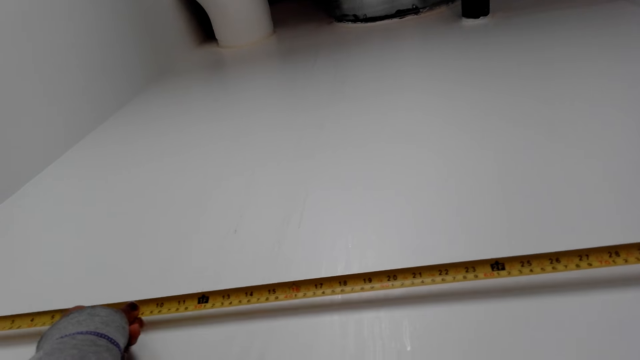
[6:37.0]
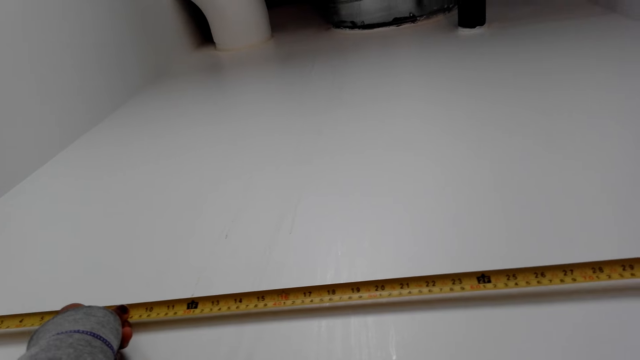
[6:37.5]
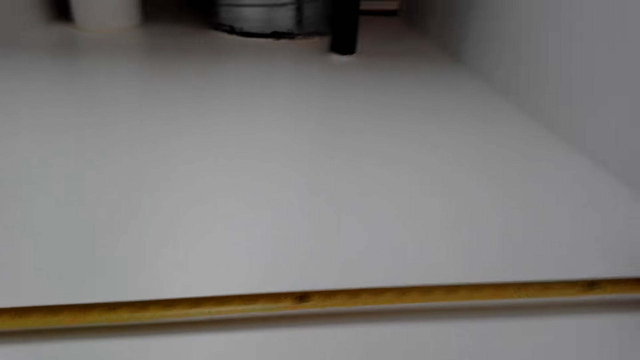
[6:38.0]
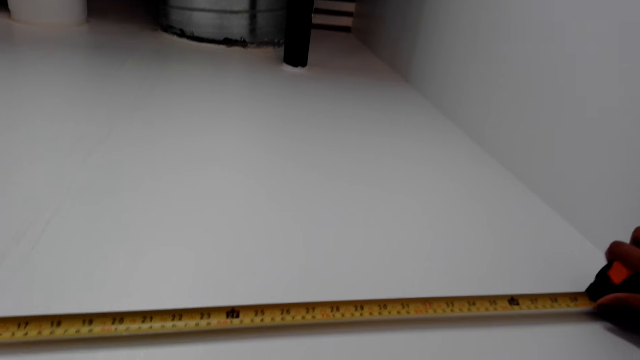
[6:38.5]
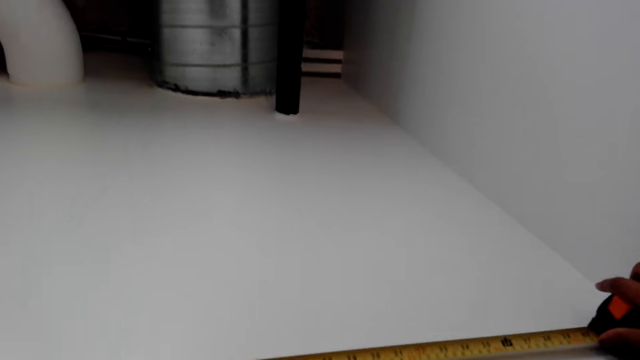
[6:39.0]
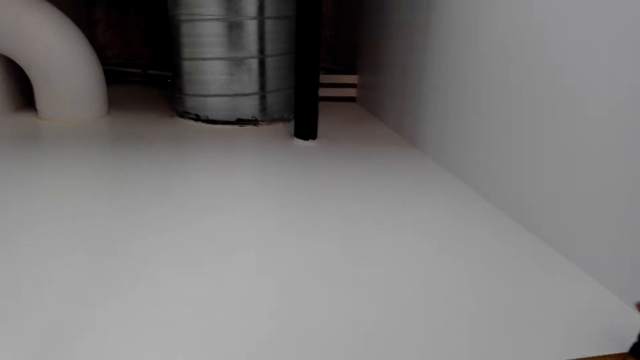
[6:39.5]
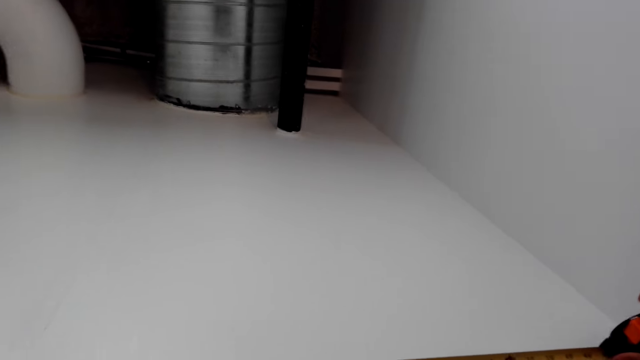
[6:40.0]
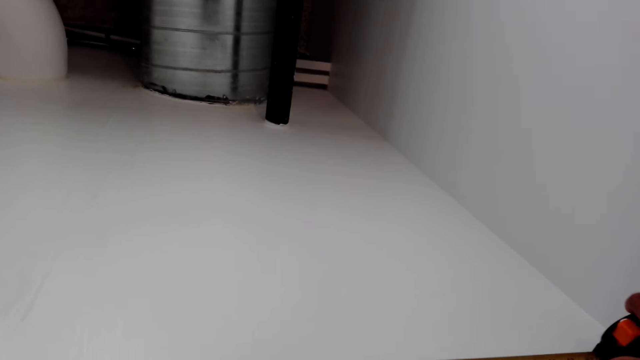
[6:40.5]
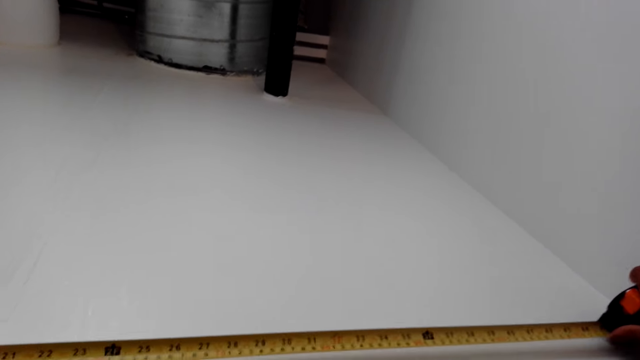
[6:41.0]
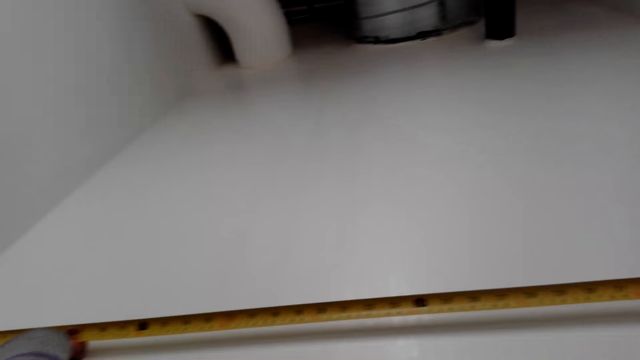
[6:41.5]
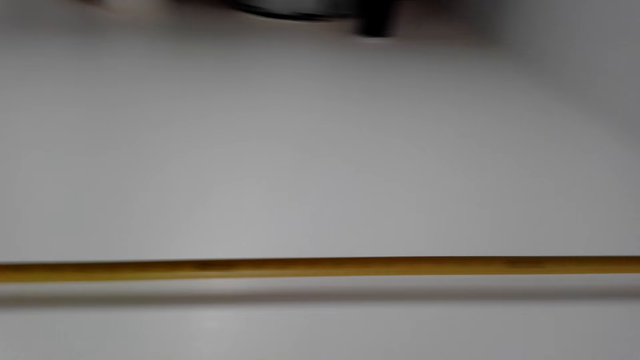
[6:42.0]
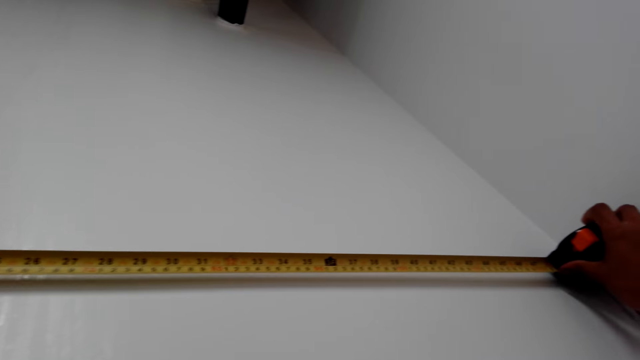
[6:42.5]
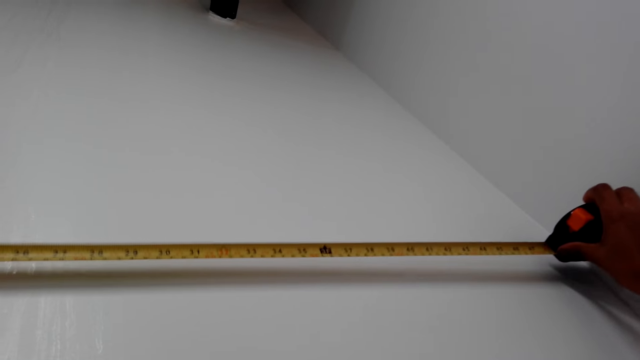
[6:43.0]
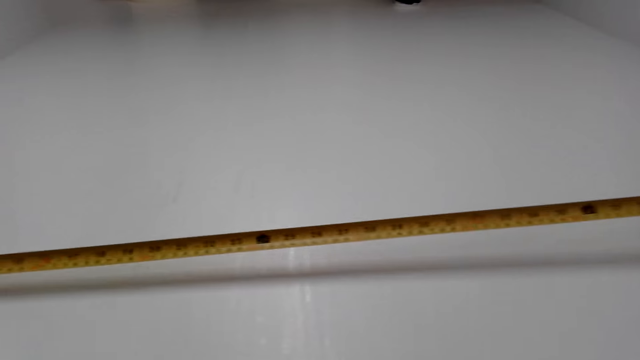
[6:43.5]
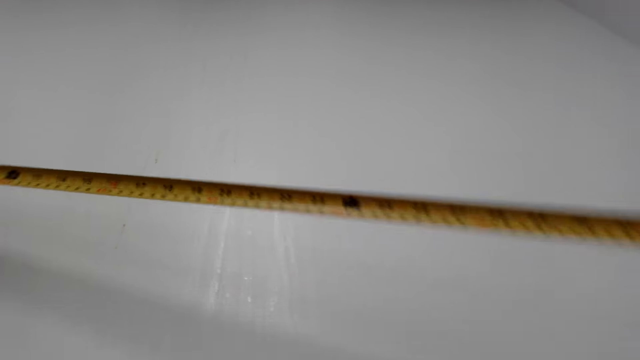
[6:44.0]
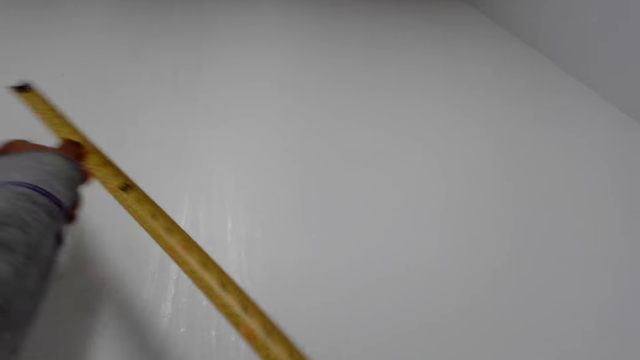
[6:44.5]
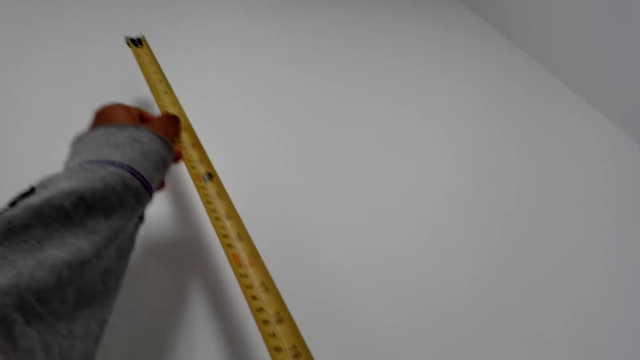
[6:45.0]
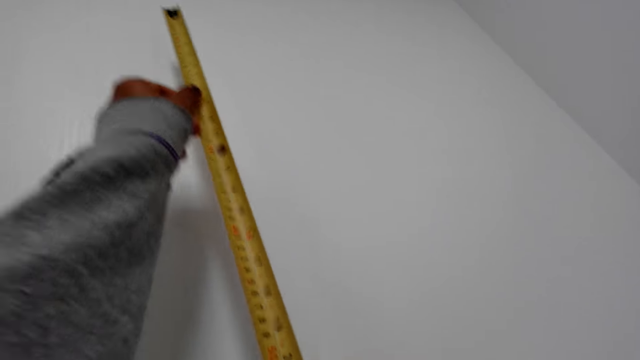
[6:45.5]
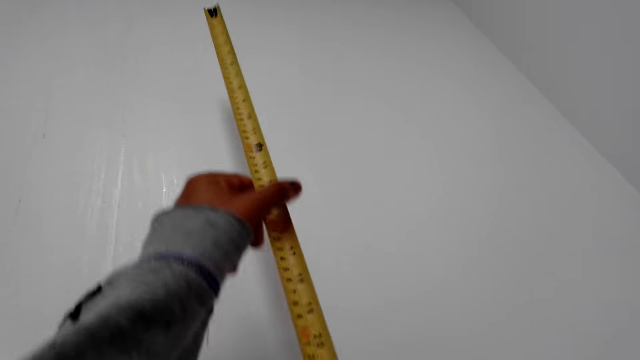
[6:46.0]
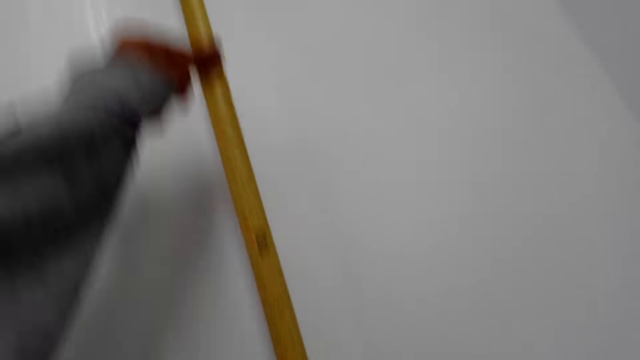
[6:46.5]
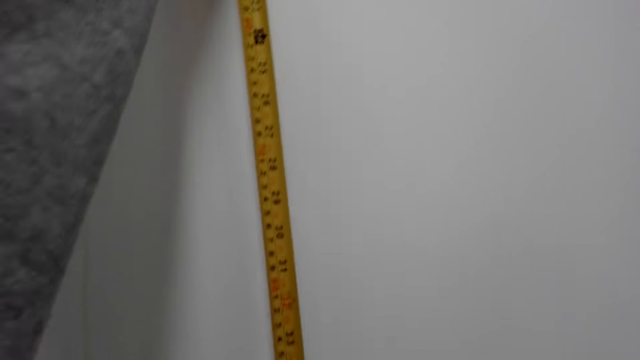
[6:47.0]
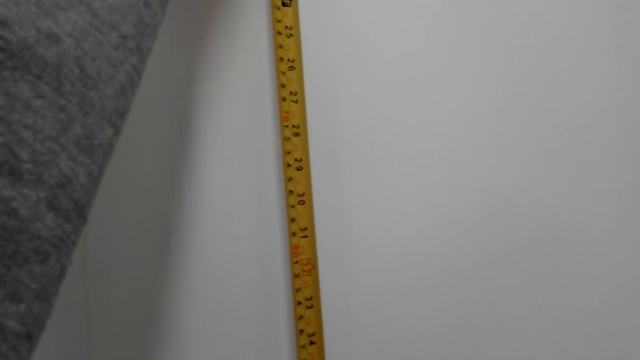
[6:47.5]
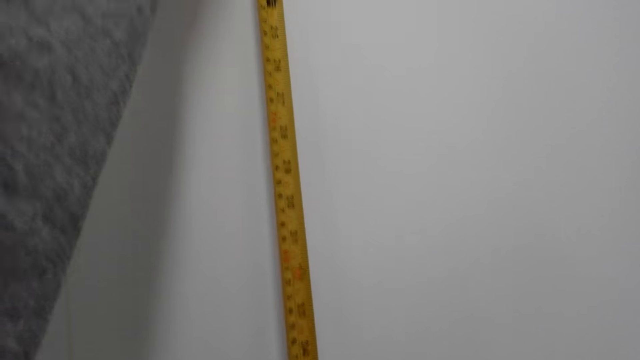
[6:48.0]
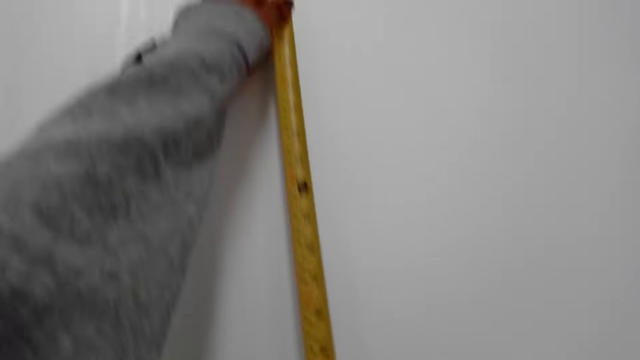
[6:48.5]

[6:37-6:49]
The camera wearer adjusts the tape measure. They measure the wall with the tape measure.

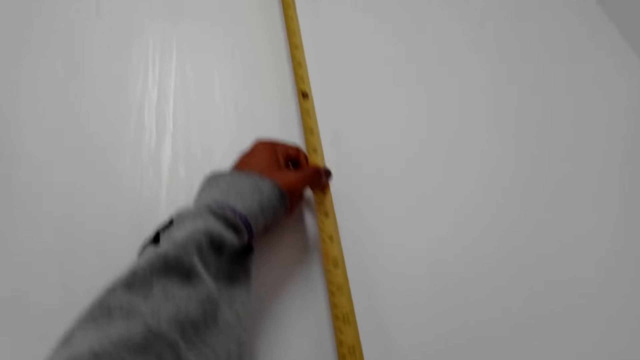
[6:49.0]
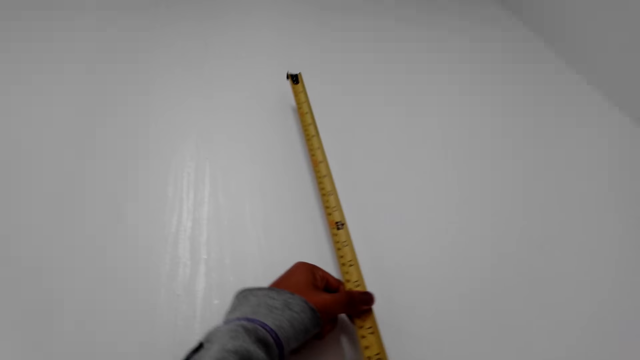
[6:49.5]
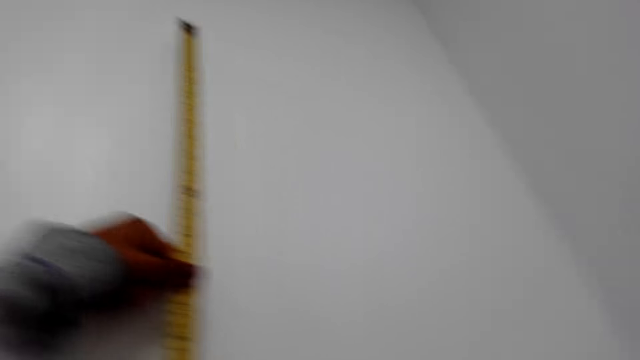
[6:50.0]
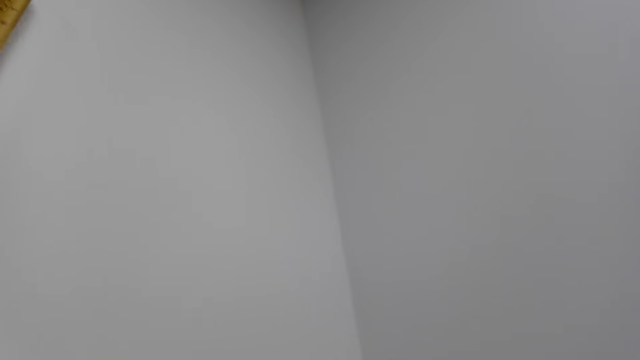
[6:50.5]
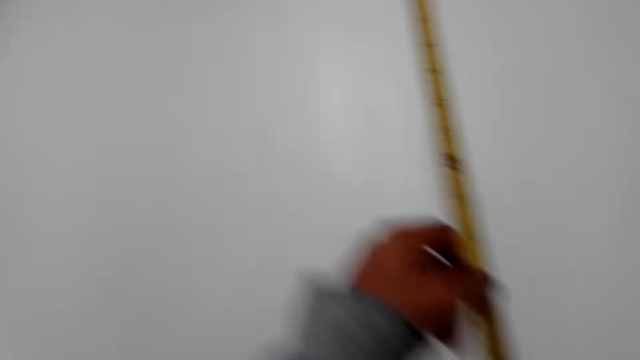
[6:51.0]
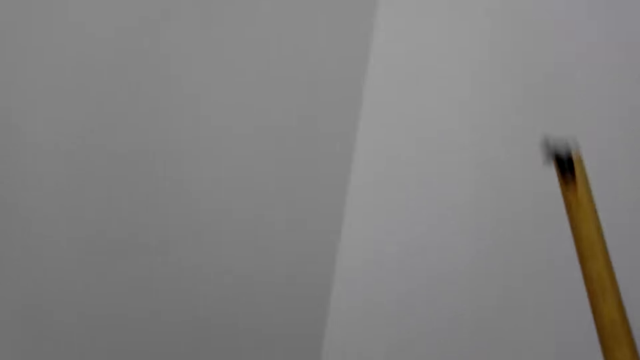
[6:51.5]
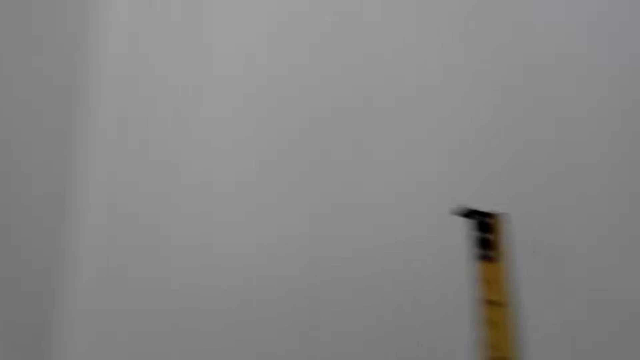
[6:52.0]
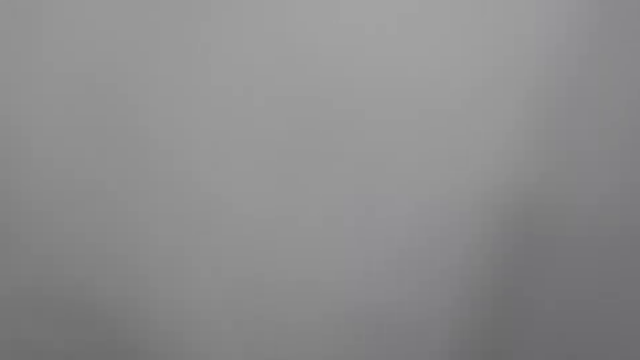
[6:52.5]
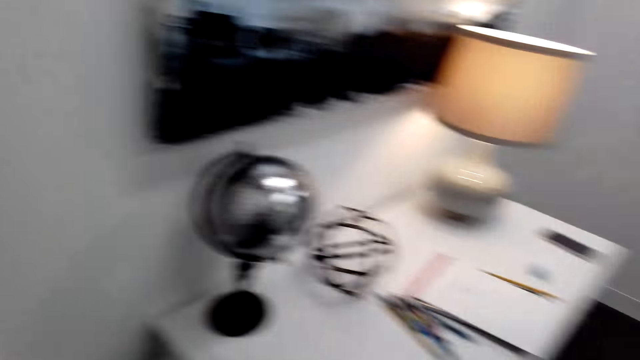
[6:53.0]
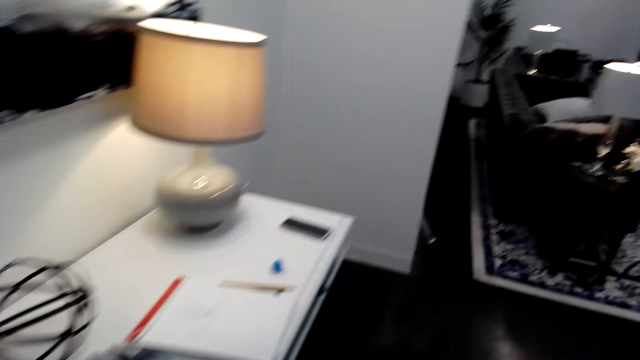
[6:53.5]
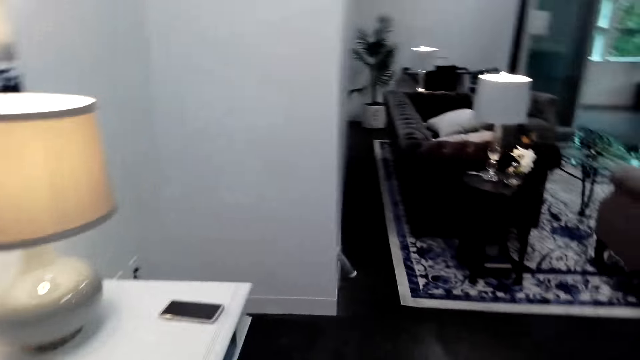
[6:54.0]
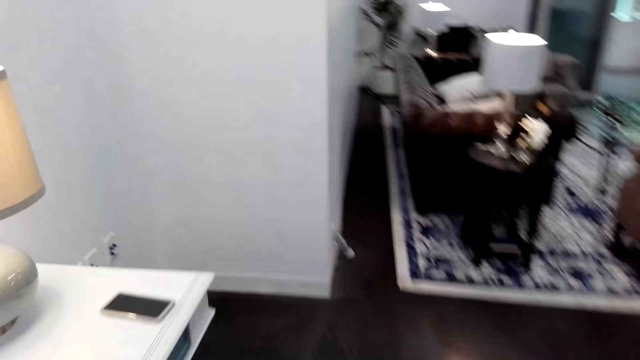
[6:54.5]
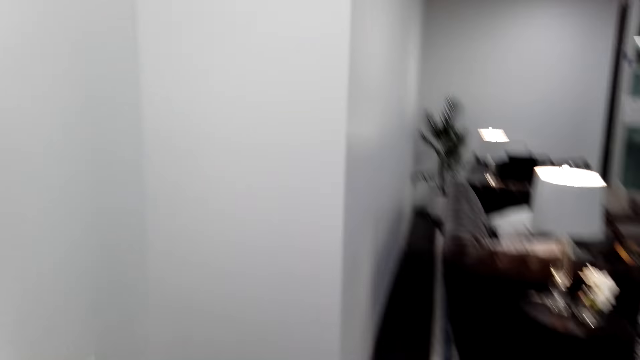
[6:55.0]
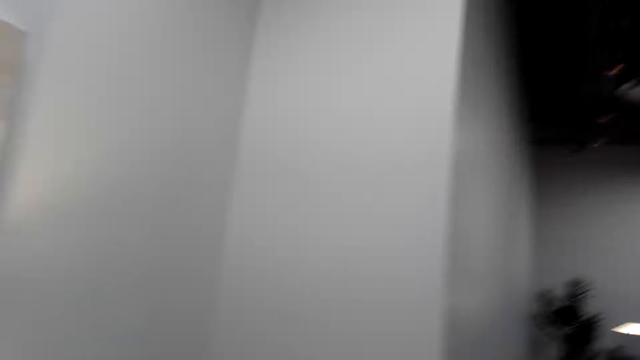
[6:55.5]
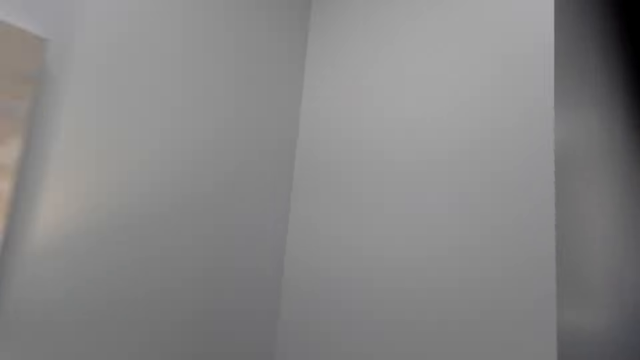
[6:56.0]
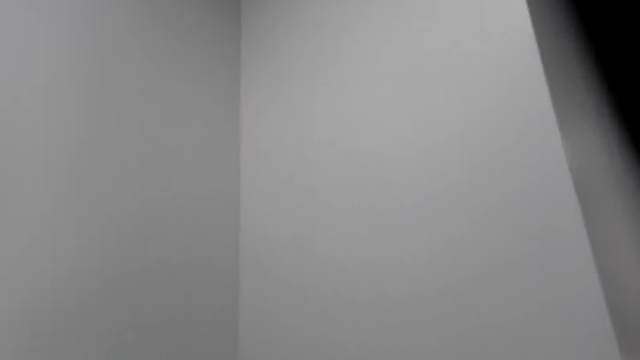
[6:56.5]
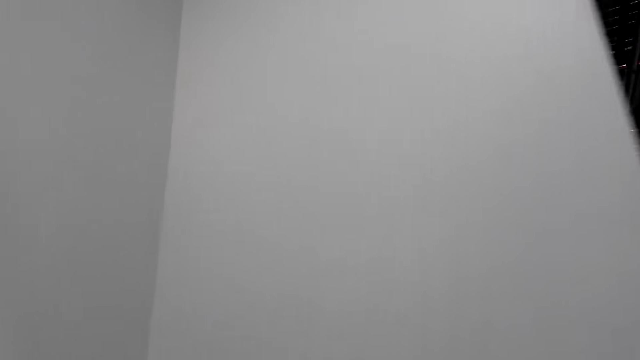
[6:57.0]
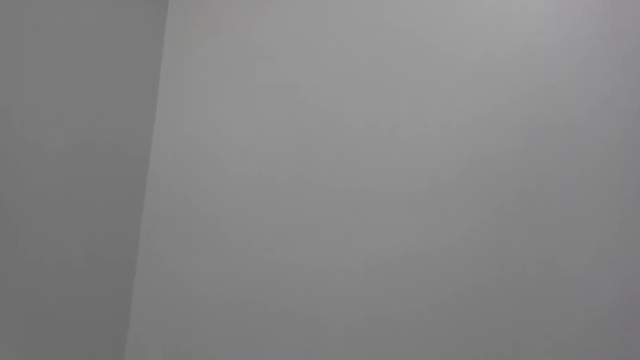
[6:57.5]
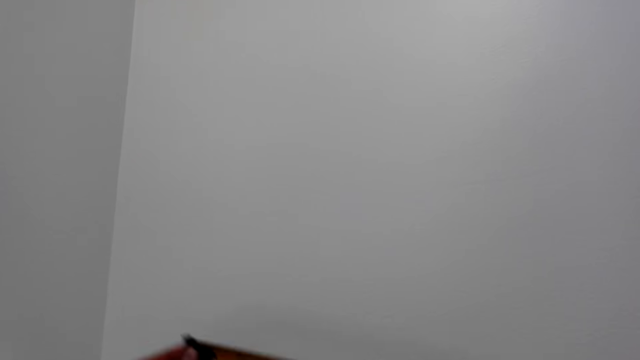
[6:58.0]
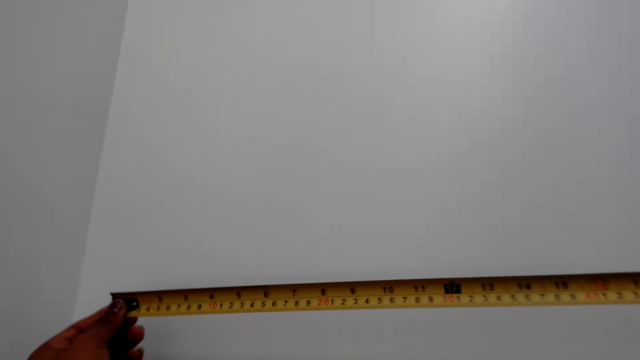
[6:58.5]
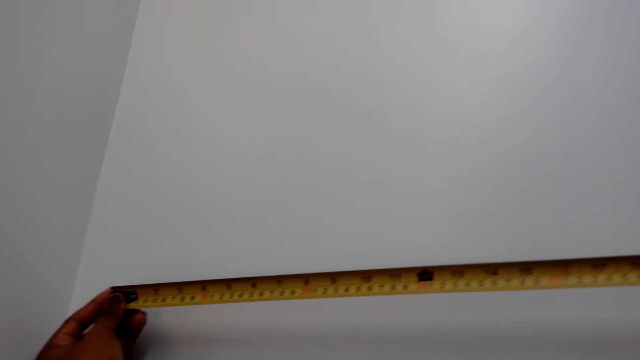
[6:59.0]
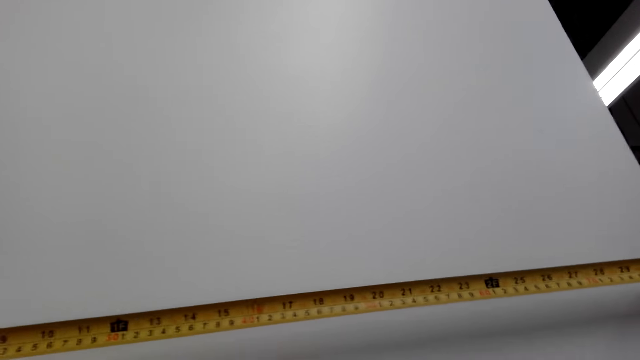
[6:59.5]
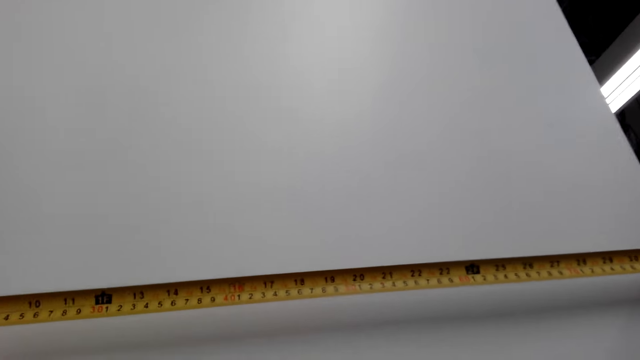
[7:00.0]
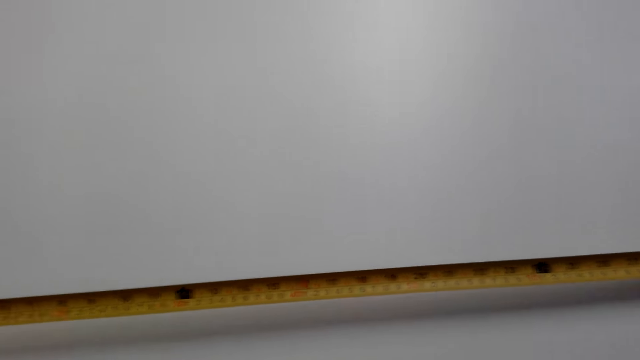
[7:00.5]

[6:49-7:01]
The camera wearer looks around, turns around and walks in the room. They measure the wall with a tape measure.
